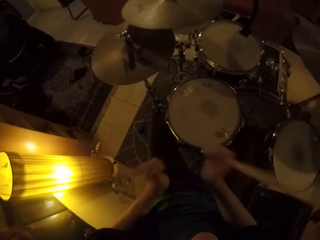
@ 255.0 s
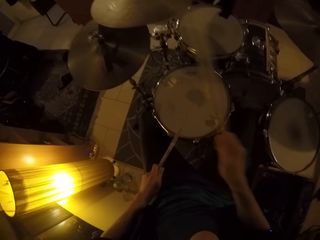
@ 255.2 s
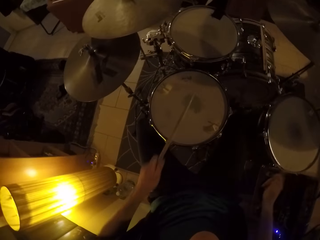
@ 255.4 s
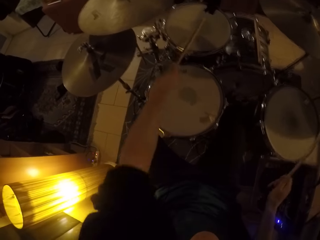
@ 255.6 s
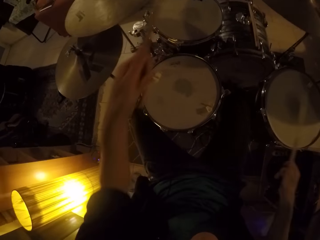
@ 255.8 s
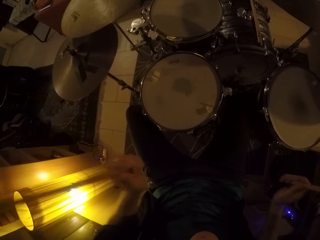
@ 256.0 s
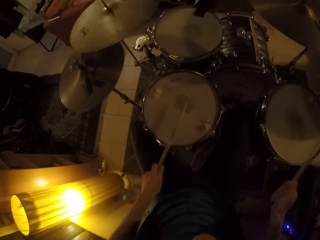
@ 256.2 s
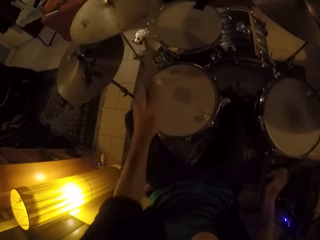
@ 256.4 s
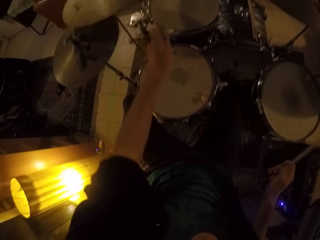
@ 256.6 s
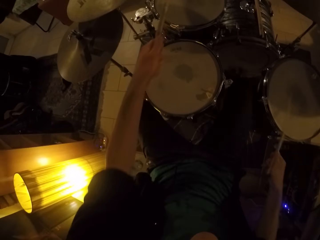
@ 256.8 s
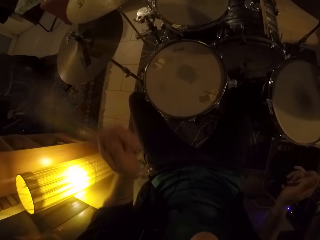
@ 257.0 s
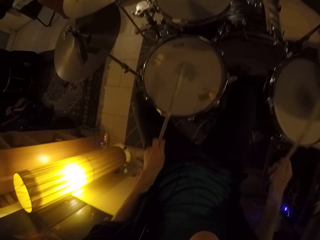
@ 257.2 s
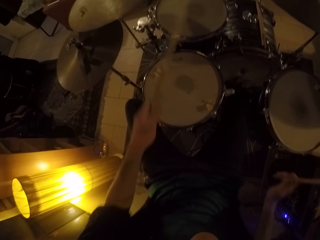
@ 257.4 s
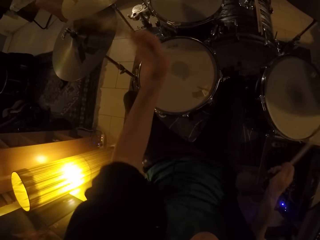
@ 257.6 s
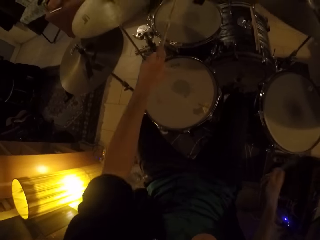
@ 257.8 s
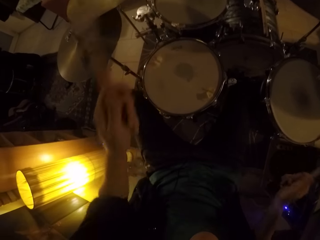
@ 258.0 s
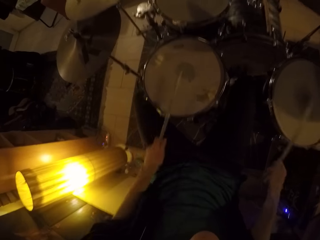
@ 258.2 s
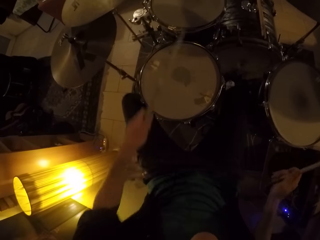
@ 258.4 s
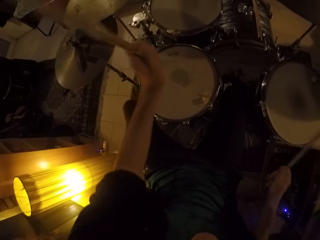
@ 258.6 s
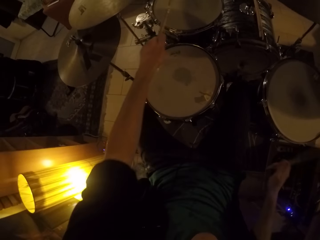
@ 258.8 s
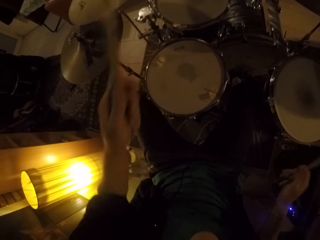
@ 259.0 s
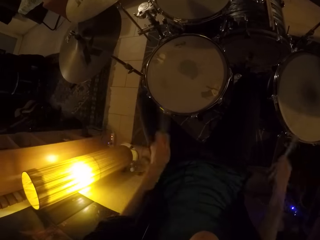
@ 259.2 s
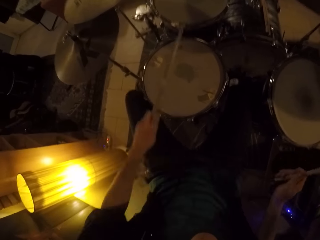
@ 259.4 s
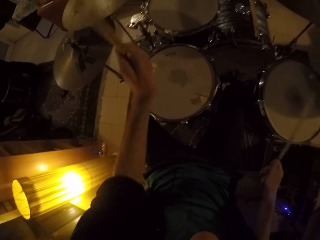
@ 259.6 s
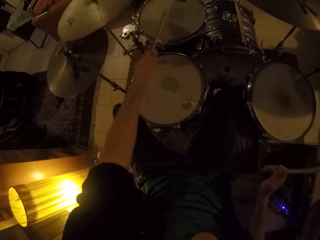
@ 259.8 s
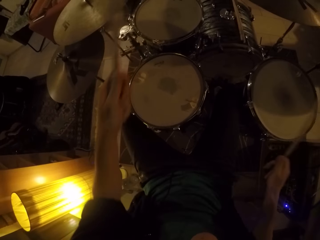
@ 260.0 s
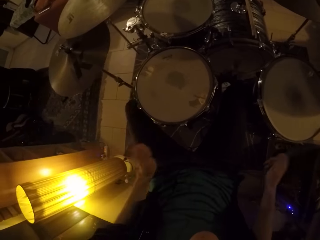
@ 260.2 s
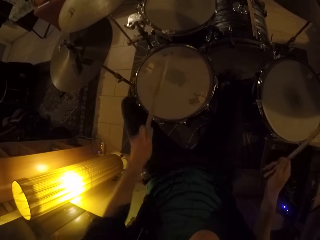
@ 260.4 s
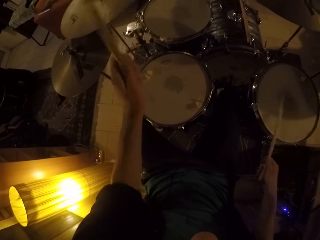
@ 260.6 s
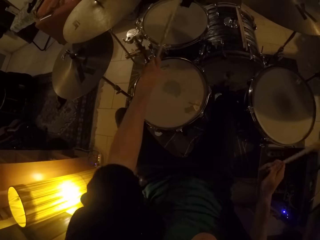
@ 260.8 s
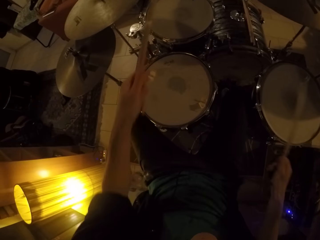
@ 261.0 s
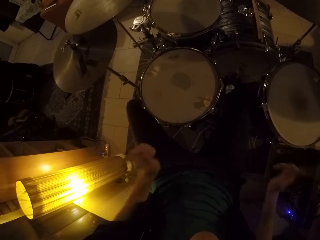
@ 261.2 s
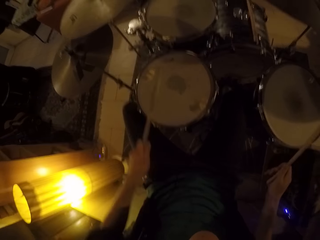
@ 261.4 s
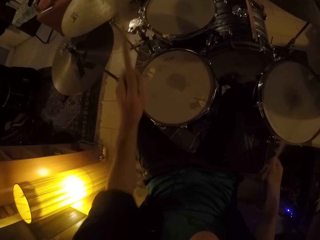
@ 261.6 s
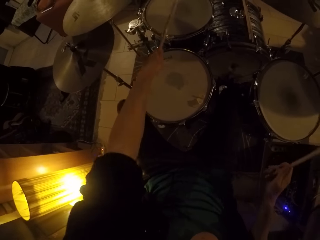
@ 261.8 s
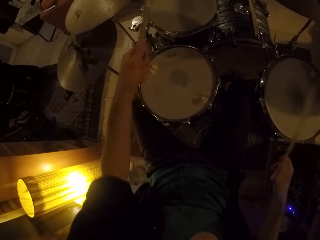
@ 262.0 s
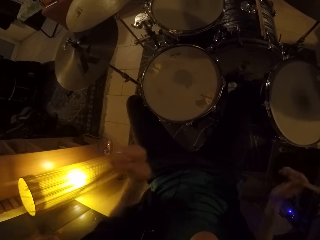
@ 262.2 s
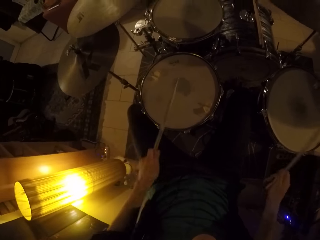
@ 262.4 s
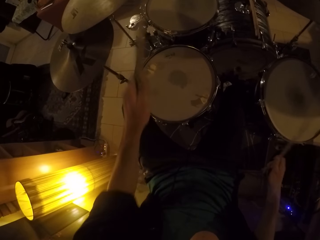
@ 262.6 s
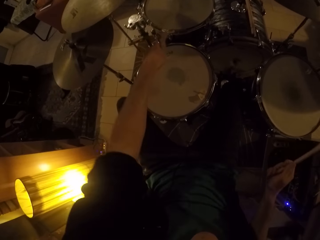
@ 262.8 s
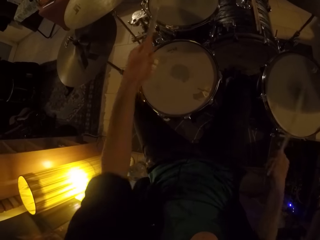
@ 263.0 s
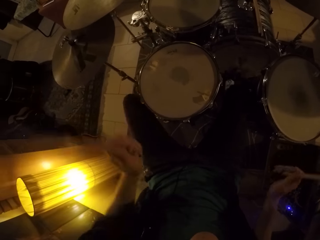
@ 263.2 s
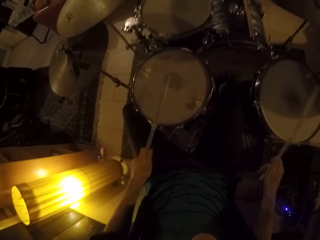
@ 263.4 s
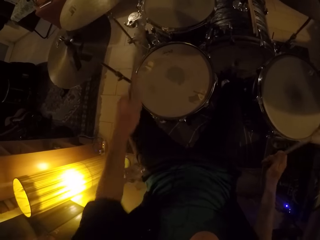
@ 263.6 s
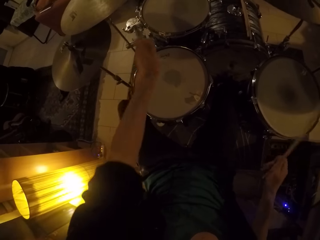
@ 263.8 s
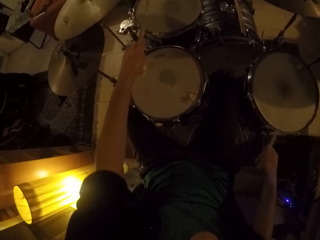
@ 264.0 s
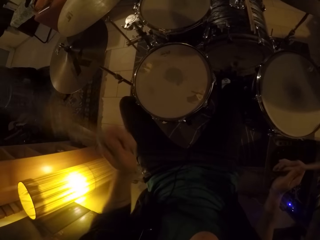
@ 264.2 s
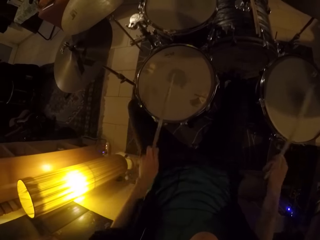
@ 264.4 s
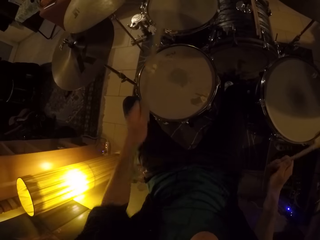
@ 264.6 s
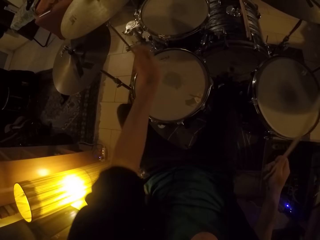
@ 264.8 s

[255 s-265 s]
The camera wearer hits the snare drum with the left hand drum stick. They hit the tom drum with the left hand drum stick. They hit the snare drum with the left hand drum stick. They hit it again. They hit the tom drum with the left hand drum stick. They hit it again.

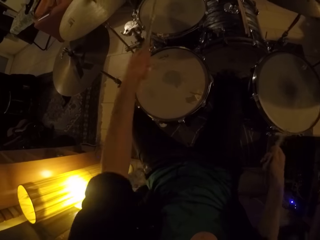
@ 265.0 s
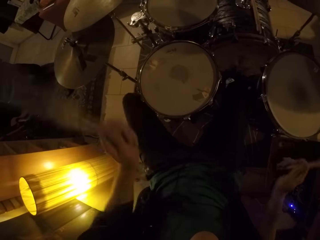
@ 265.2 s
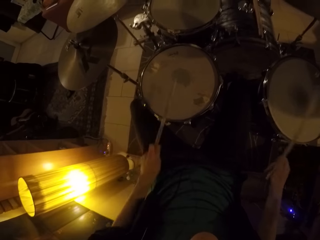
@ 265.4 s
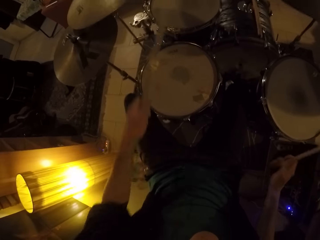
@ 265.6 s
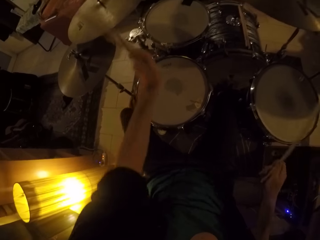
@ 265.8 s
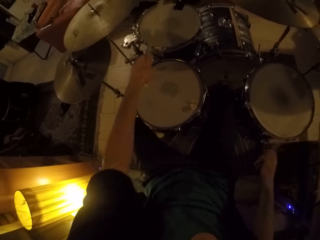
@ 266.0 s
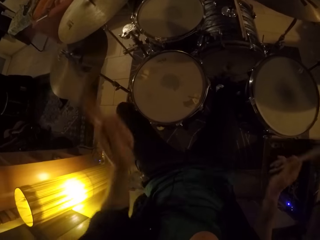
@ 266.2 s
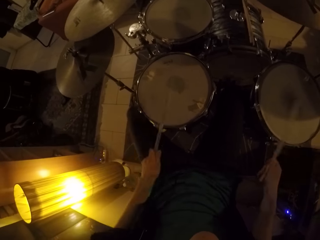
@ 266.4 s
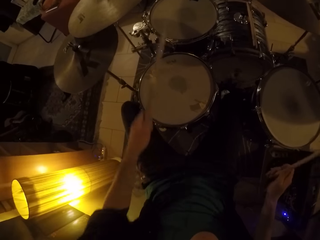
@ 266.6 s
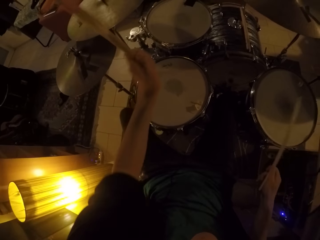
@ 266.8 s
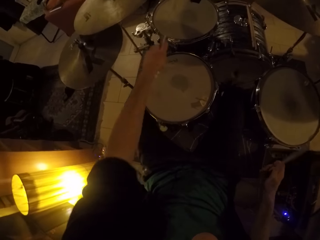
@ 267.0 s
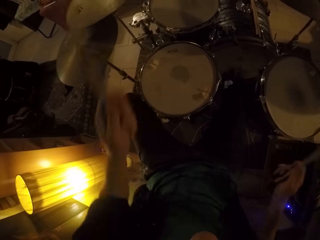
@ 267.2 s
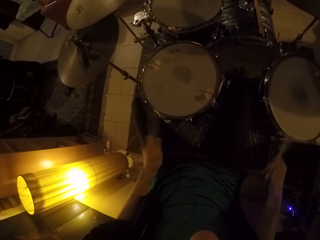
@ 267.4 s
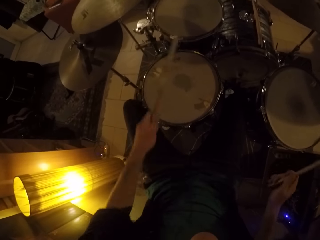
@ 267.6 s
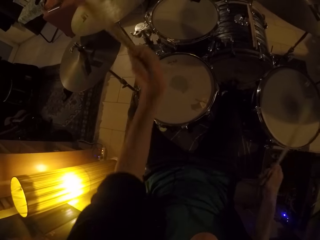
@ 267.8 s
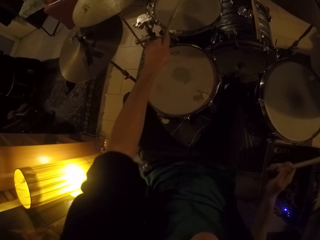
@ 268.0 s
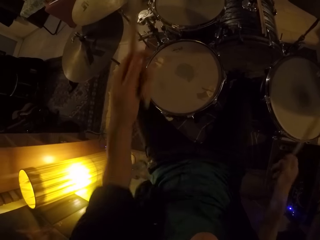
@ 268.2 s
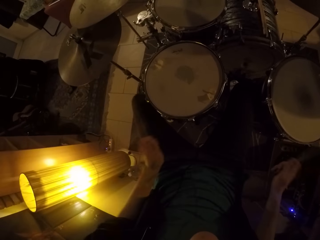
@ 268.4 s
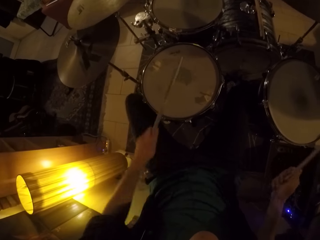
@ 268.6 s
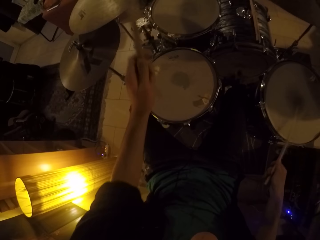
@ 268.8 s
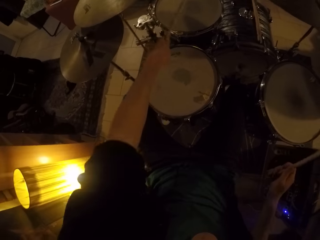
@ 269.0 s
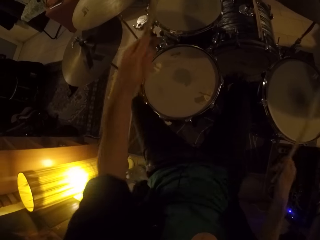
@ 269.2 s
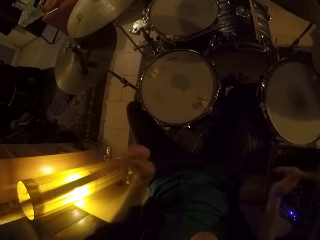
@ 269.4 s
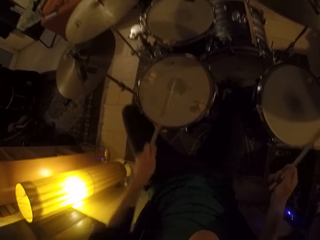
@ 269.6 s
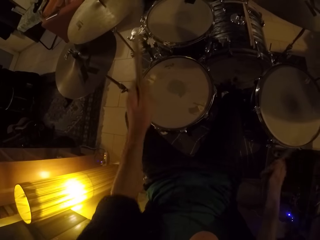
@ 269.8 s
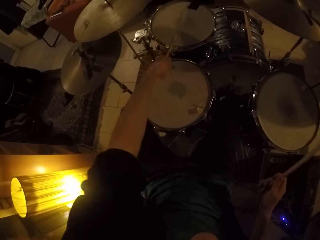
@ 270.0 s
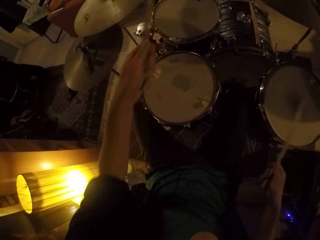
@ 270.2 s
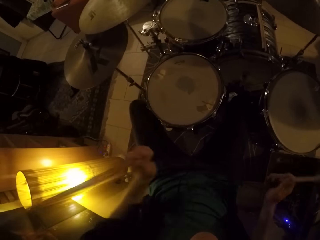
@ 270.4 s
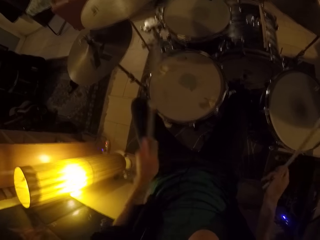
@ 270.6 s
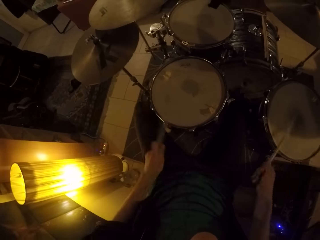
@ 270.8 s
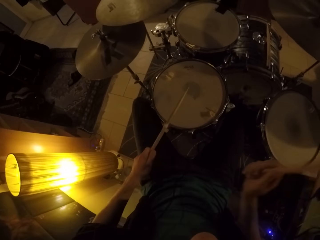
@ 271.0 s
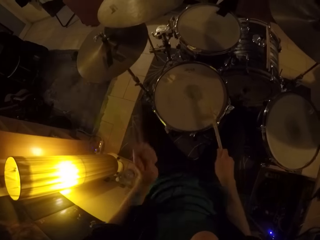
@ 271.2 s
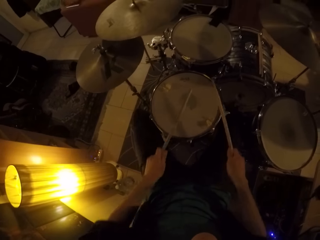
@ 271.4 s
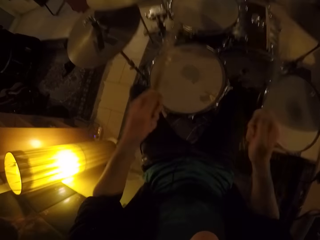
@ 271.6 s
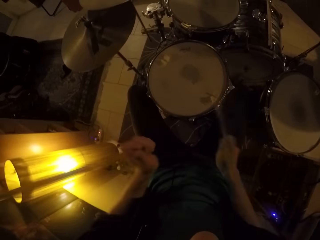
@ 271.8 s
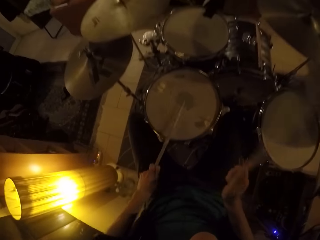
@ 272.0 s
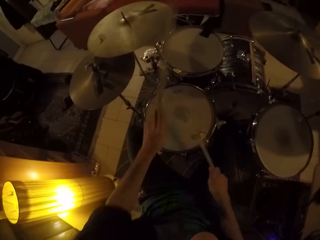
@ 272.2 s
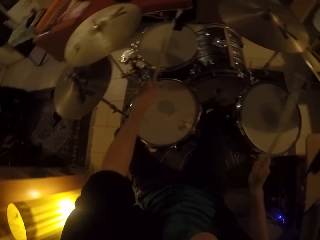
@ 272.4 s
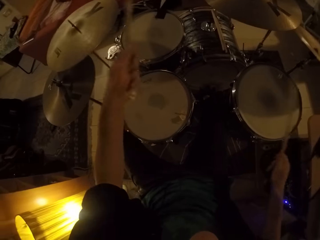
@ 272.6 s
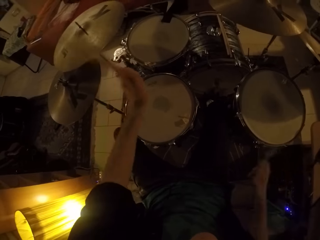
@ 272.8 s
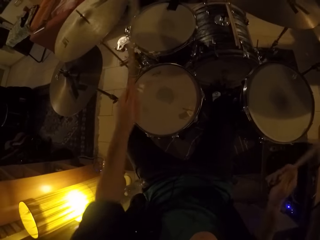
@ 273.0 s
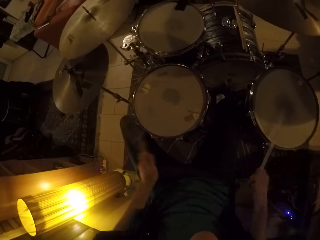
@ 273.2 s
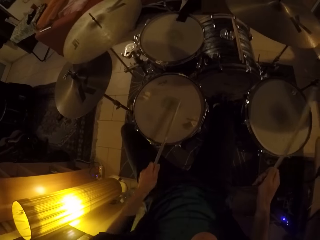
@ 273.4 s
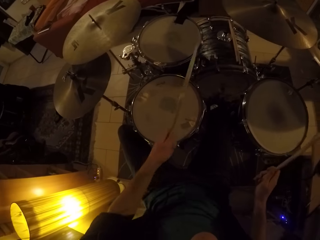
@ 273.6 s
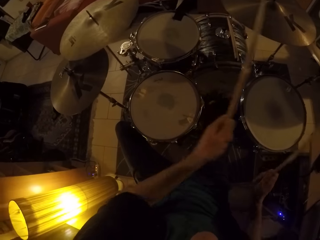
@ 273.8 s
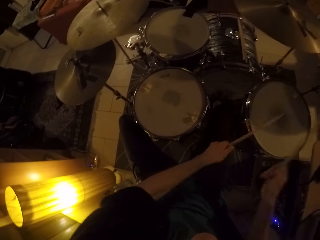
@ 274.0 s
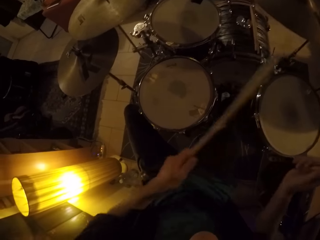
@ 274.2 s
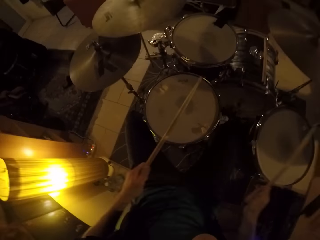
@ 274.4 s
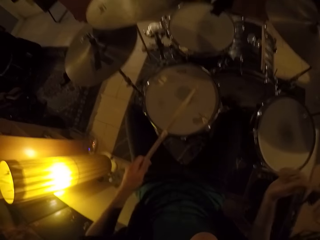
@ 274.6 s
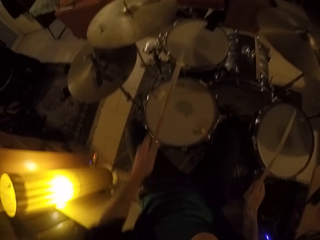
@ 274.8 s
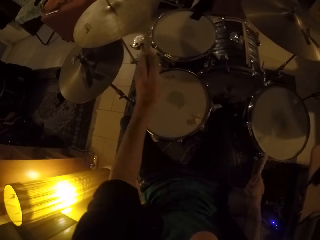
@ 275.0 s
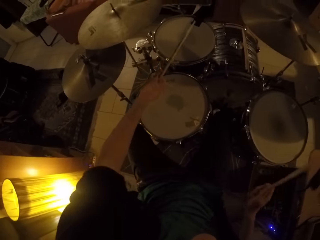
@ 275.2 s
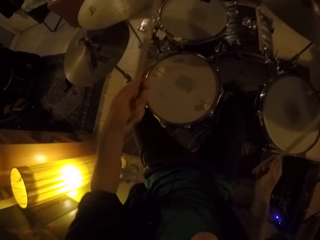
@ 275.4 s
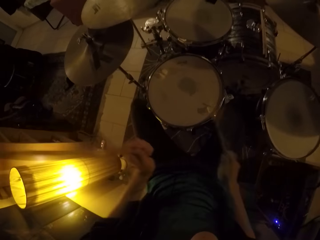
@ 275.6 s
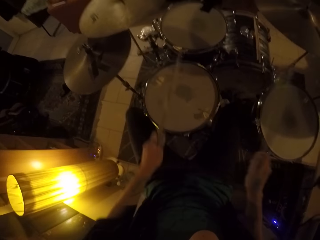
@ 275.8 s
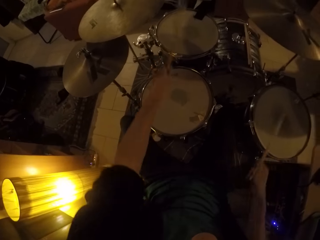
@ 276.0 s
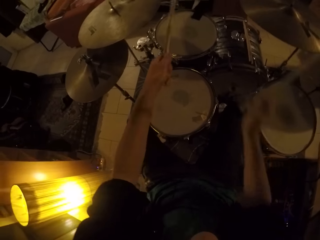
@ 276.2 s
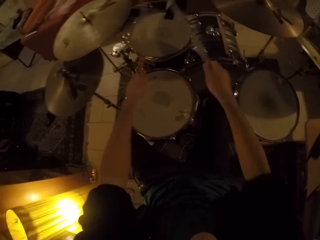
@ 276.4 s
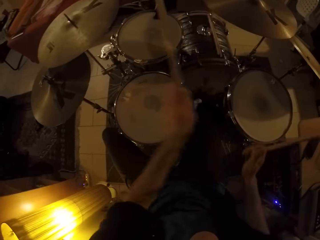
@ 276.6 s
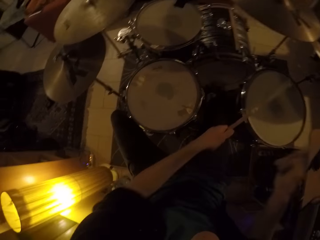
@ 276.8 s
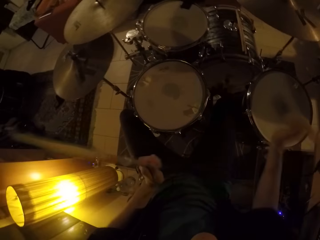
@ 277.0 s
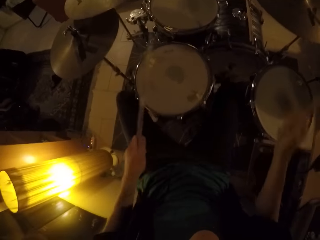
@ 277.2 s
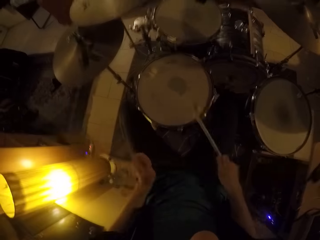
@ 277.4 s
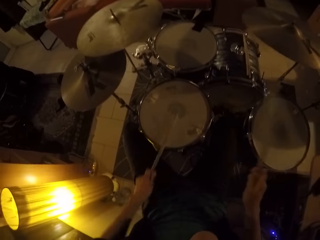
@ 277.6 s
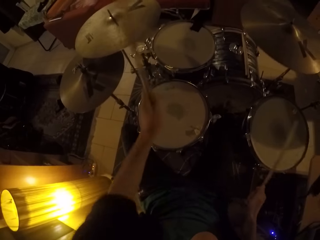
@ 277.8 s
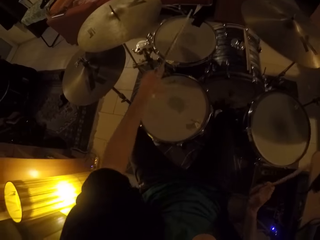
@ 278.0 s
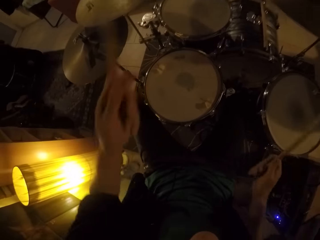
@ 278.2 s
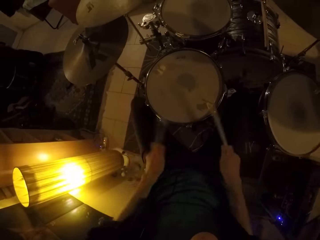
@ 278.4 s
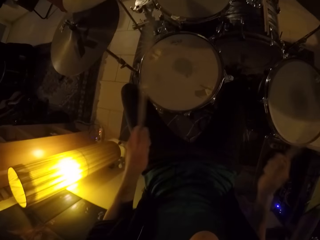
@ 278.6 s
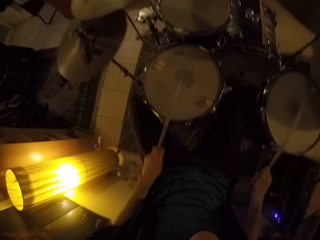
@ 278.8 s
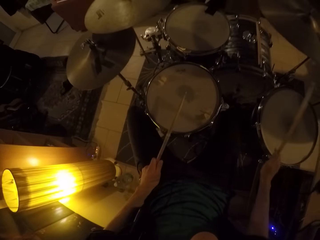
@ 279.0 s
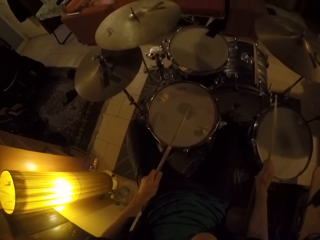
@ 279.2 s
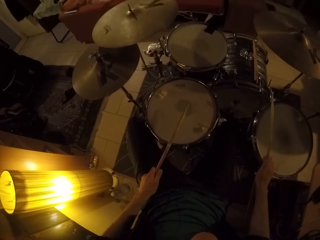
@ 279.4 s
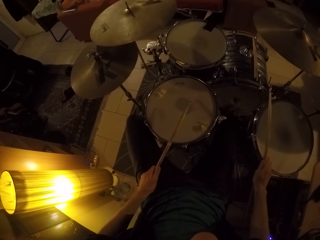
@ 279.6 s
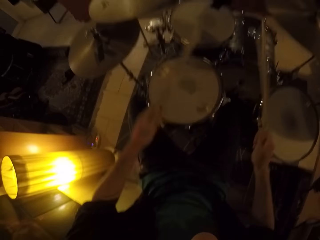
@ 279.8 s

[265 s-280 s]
The camera wearer hits the snare drum with the left hand drum stick. They hit the tom drum with the left hand drum stick. They hit it again. They raise their hands with the drum sticks. They hit the tom drum with the left hand drum stick. They hit the snare drum with the left hand drum stick. They raise their hands with the drum sticks. They hit the tom drum with the left hand drum stick. They hit the snare drum with the left hand drum stick. They hit the tom drum with the drum sticks. They hit it again. They hit the snare drum with the left hand drum stick. They raise their hands with the drum sticks.
